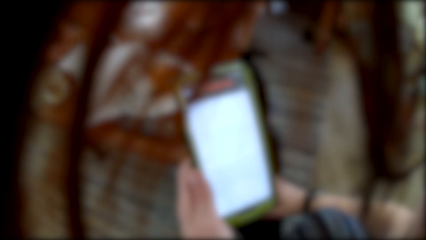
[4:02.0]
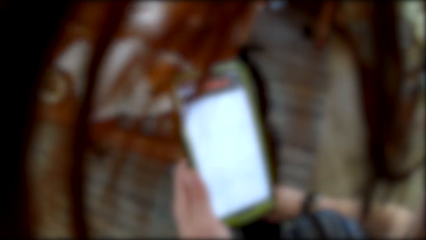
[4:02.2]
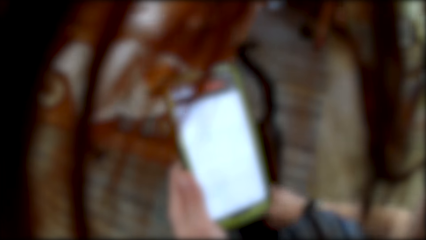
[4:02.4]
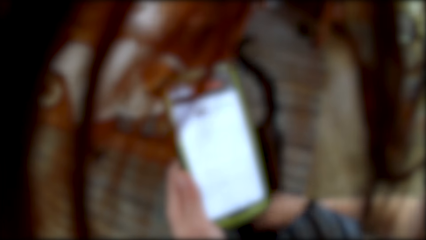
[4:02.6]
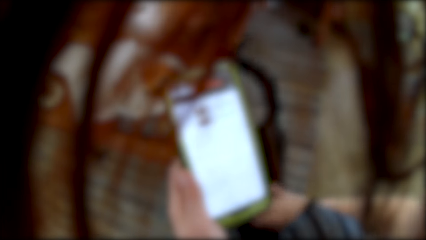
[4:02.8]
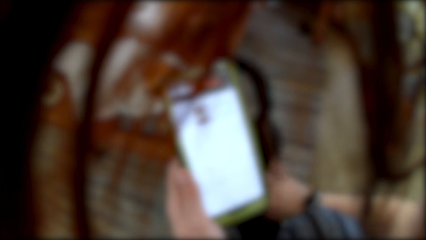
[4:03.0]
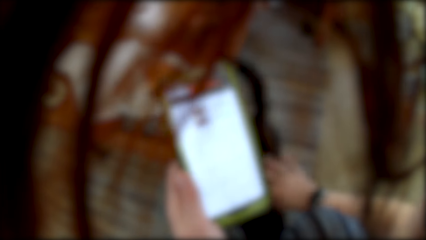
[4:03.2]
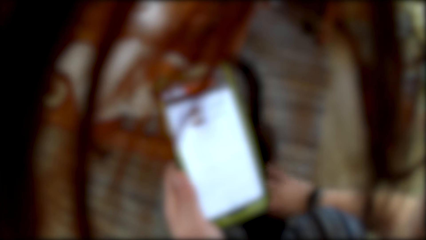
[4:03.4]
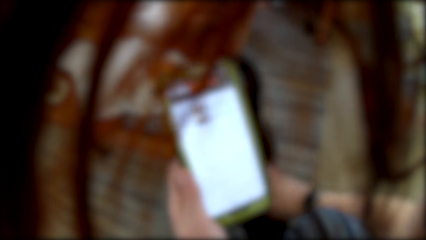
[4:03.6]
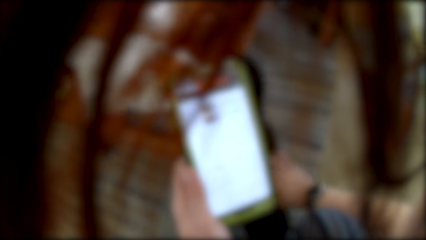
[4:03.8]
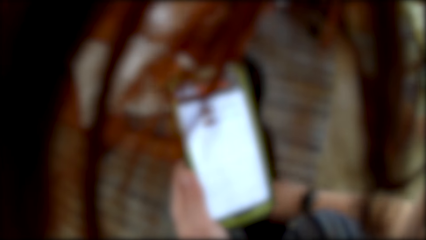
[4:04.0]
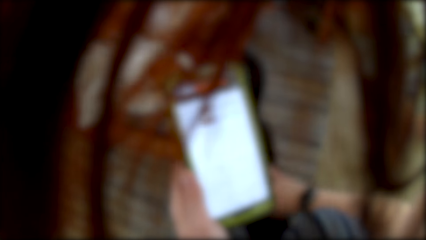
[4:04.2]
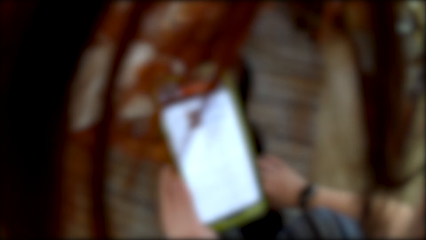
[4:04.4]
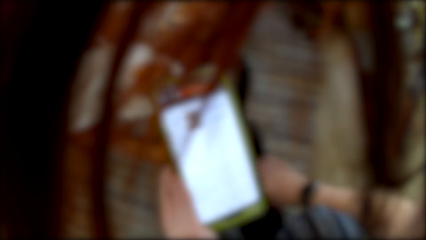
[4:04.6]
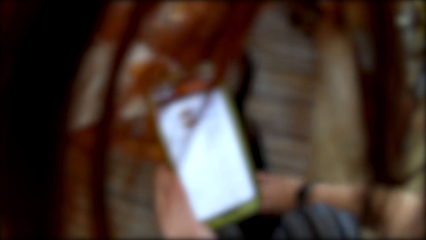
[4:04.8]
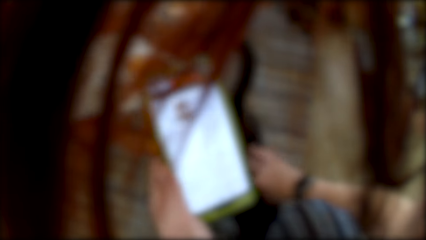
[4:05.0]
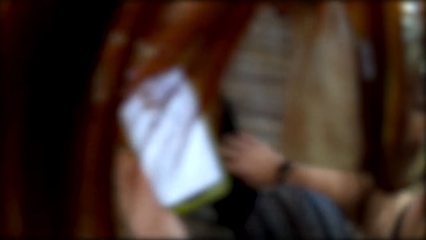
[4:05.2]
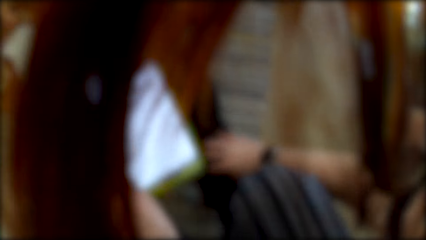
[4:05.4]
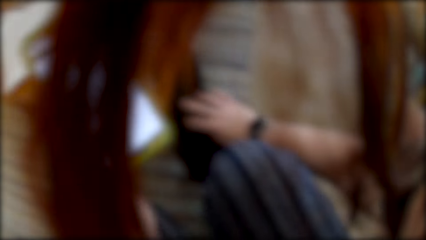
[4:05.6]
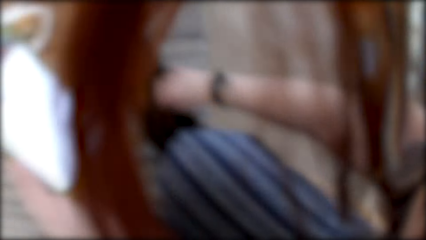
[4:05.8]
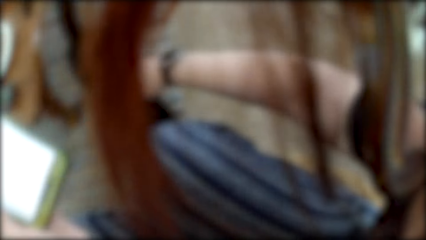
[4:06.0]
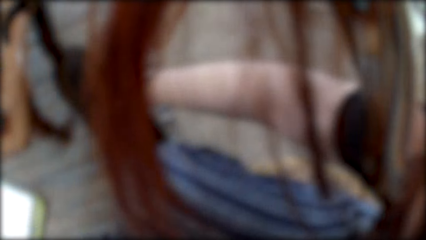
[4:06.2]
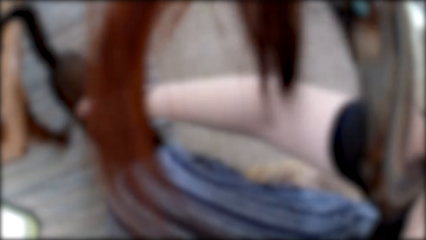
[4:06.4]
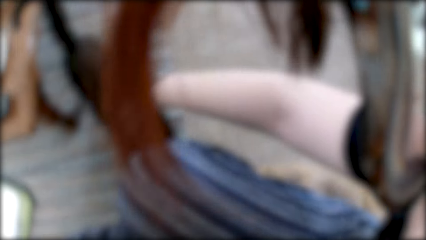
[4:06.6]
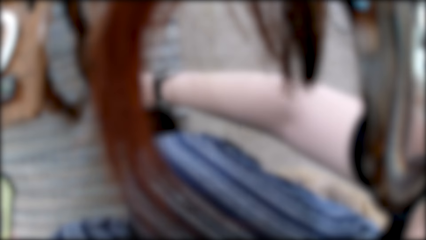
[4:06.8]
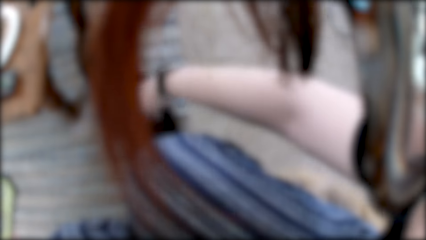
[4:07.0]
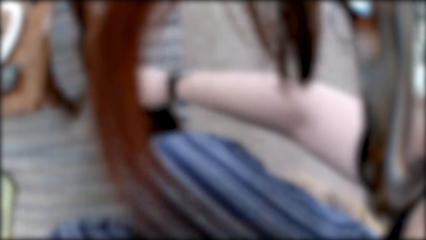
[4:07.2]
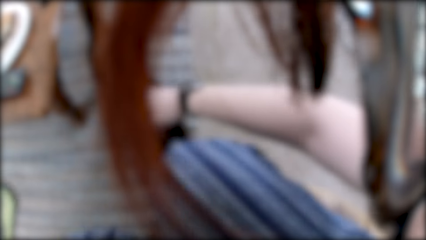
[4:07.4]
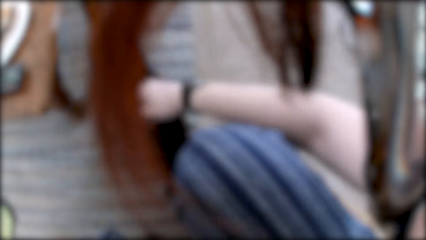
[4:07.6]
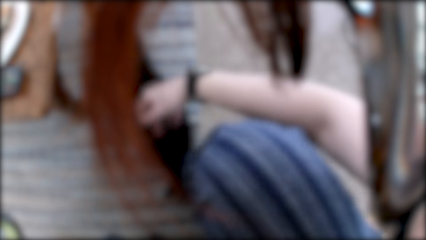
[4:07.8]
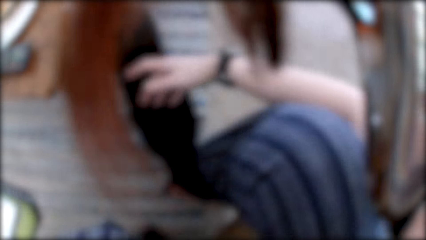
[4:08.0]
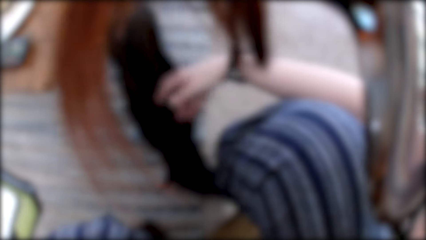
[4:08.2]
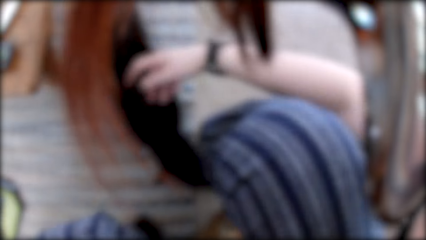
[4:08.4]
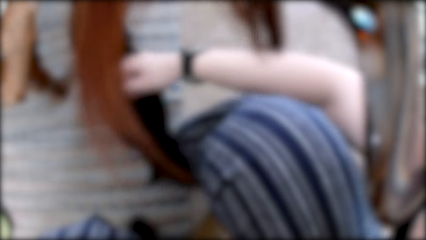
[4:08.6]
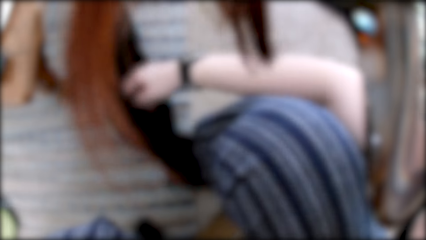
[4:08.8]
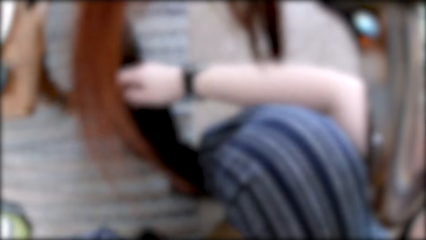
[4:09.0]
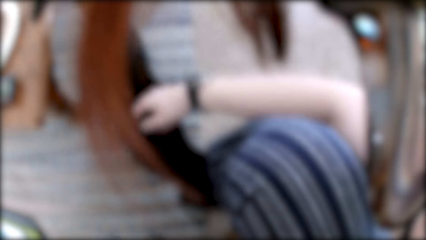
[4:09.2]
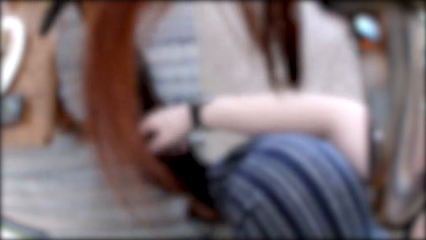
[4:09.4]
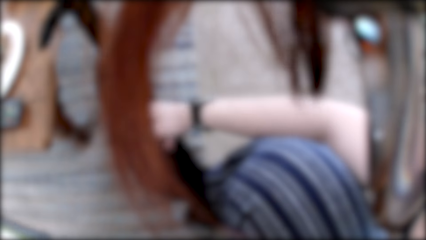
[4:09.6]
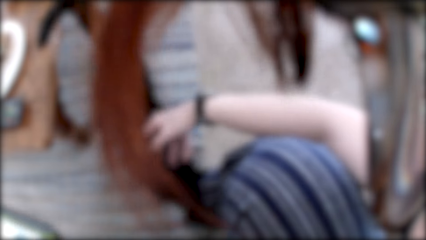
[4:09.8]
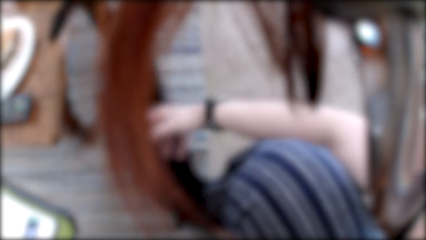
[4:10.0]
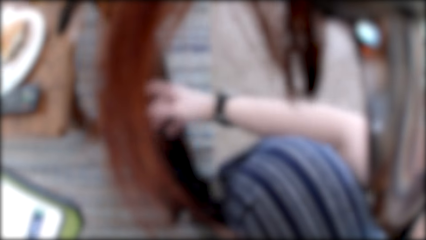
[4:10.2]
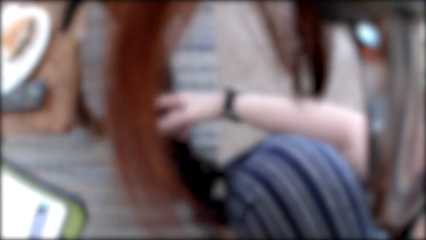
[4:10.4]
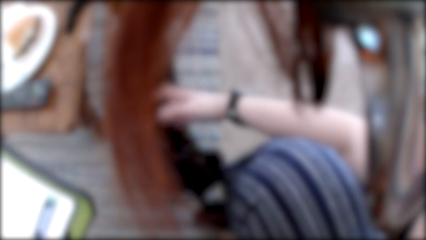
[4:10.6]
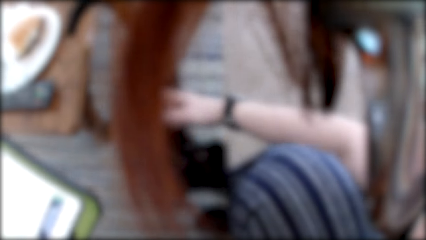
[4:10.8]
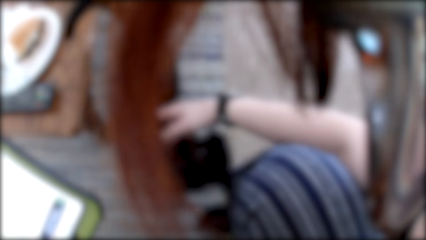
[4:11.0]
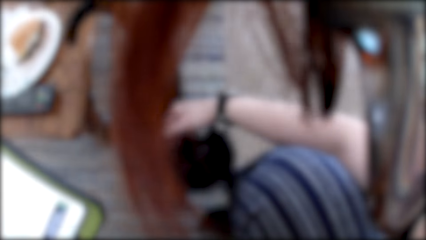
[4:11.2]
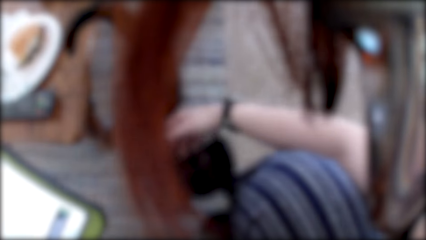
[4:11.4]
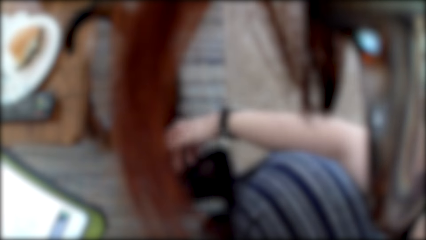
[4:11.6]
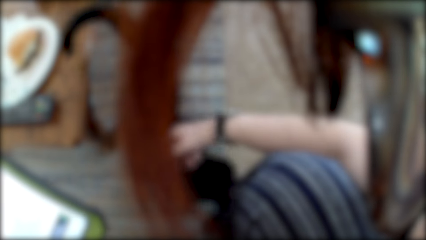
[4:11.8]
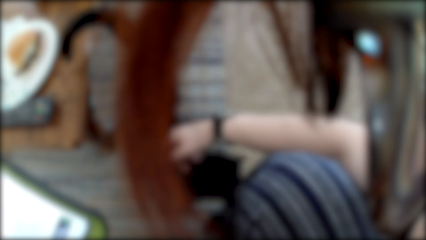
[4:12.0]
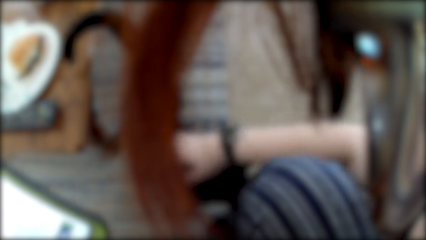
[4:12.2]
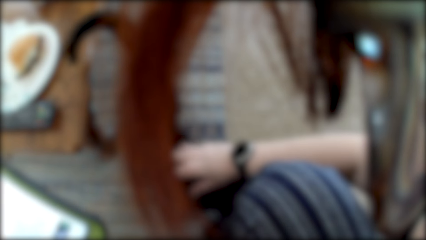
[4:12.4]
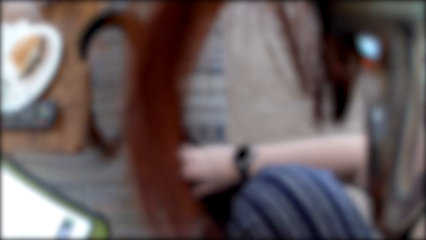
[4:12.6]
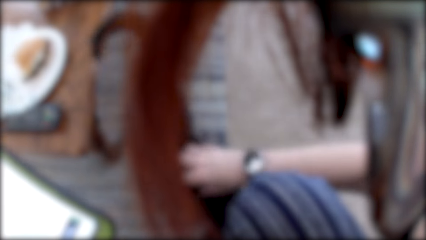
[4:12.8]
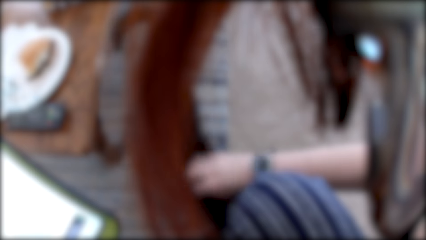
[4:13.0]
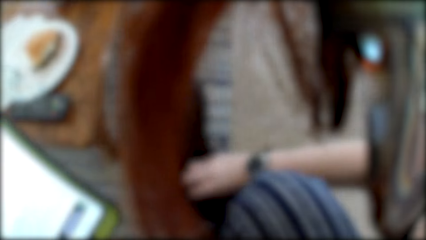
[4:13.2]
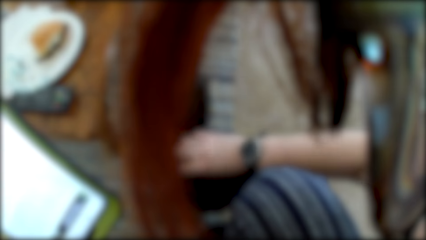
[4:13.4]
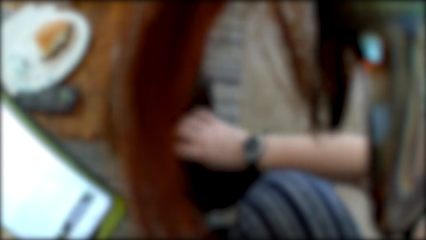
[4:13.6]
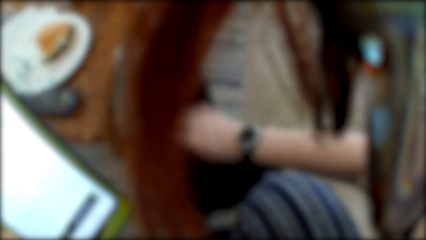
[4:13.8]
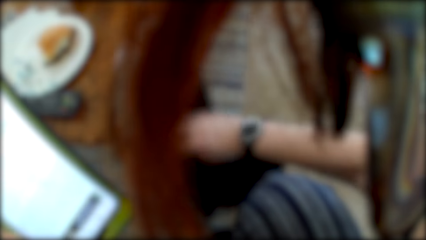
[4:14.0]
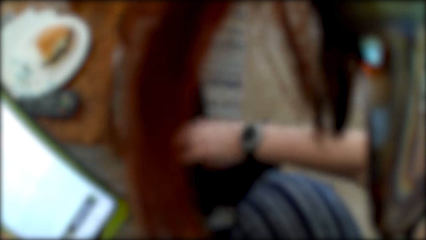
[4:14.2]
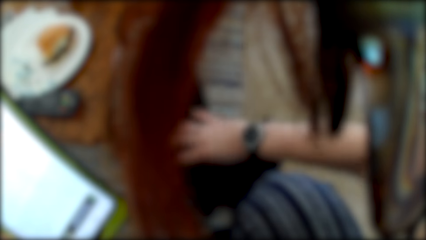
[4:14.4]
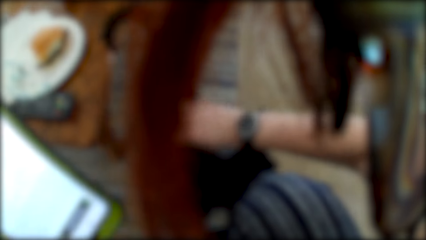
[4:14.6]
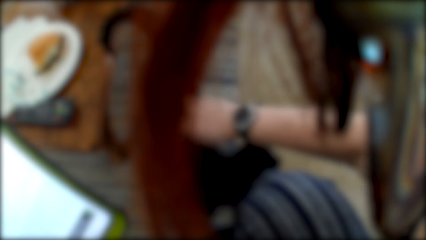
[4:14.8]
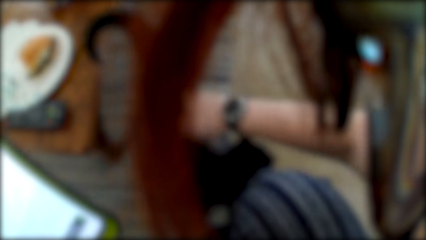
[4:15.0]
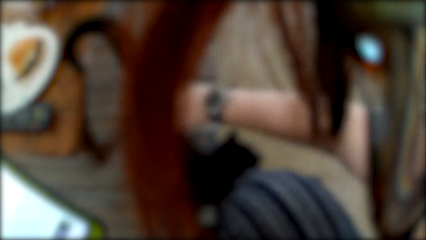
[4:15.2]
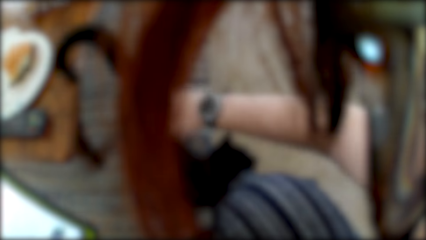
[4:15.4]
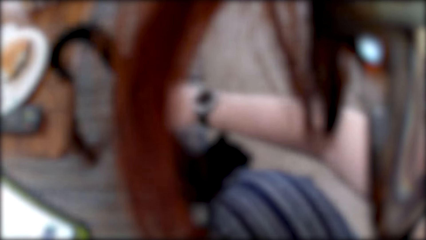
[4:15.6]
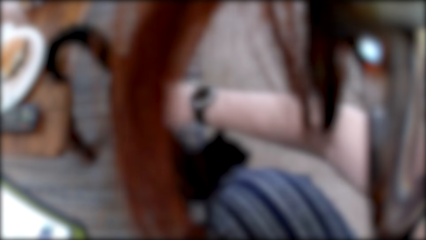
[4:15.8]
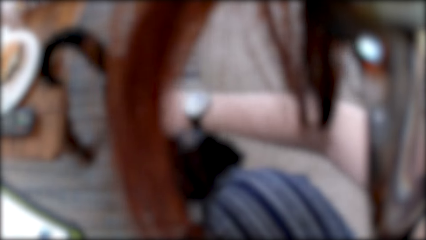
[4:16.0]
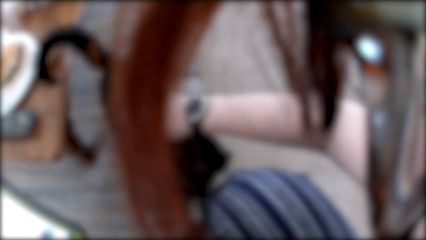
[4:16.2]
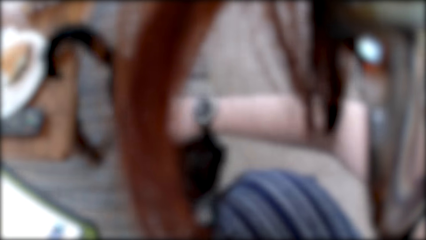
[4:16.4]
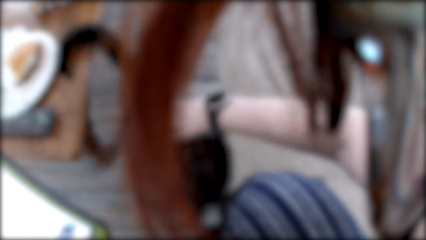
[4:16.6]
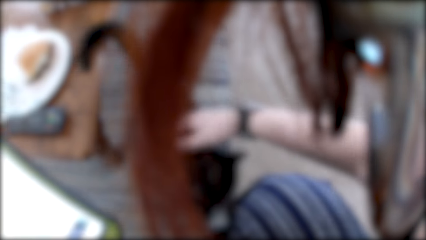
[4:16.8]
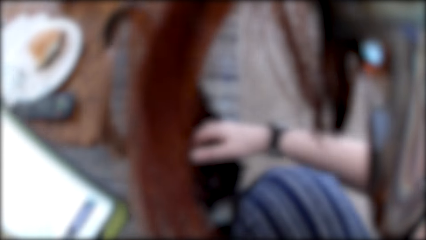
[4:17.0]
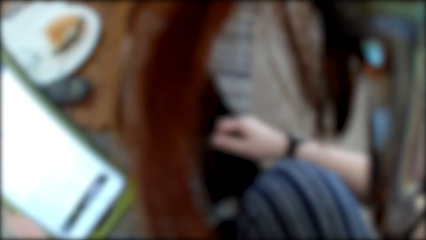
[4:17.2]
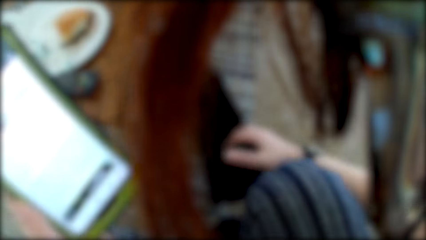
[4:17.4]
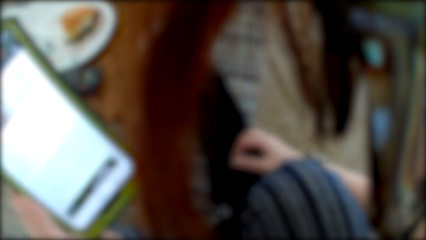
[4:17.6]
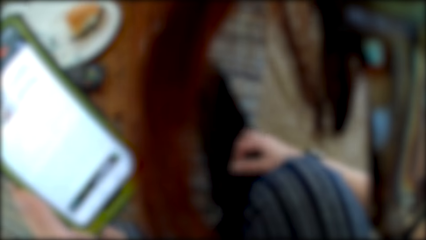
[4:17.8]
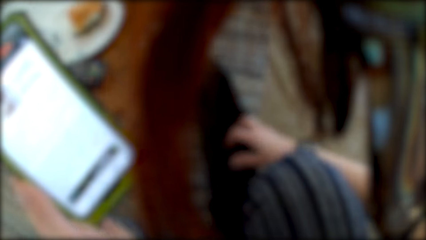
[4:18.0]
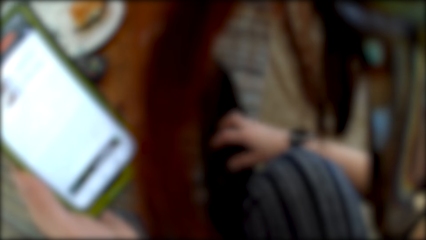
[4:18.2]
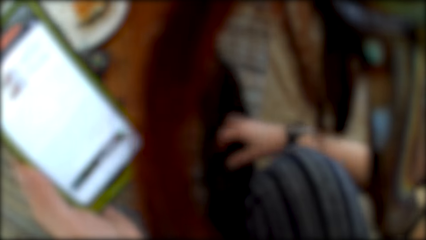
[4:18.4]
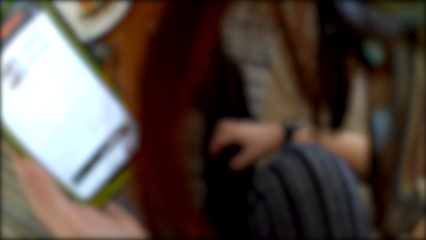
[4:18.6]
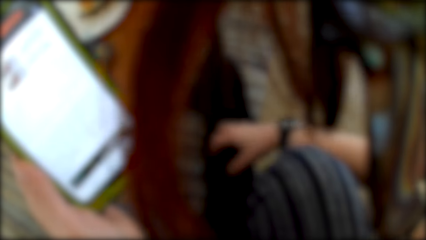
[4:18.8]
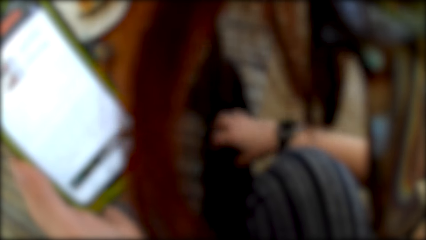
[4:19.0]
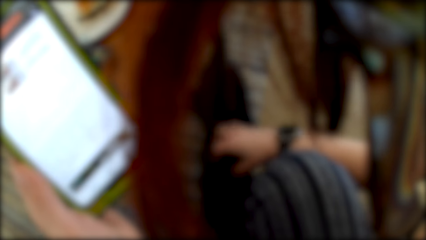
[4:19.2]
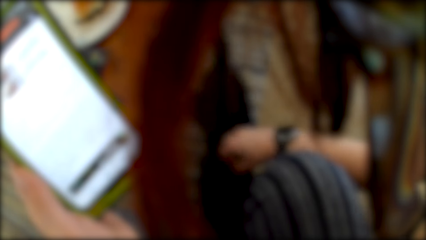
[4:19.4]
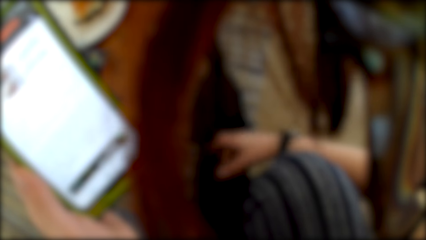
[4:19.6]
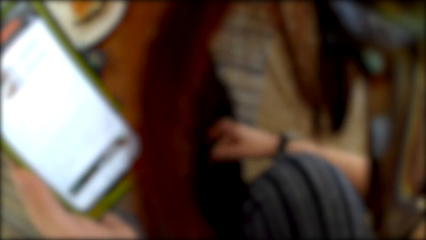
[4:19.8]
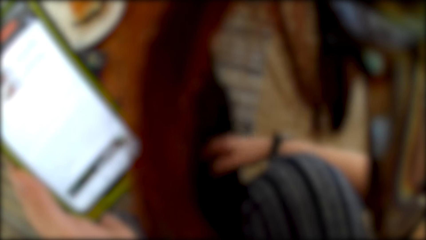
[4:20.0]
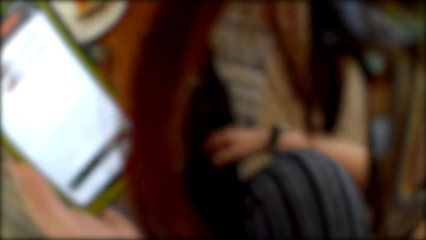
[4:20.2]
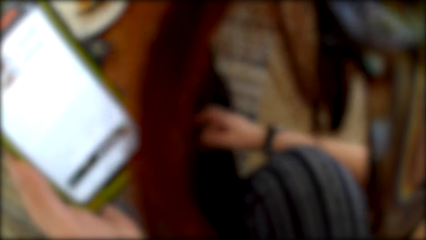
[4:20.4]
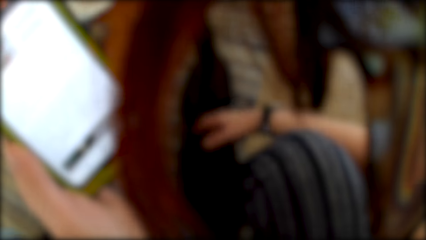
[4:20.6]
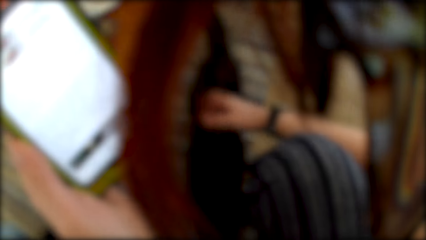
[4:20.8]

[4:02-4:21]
The camera wearer plays with a cat. She cuddles the cat with her right hand.
